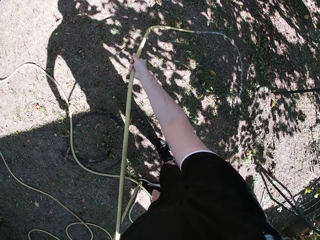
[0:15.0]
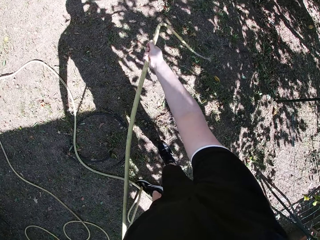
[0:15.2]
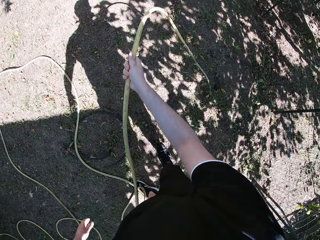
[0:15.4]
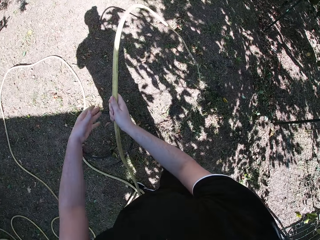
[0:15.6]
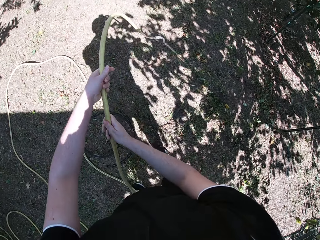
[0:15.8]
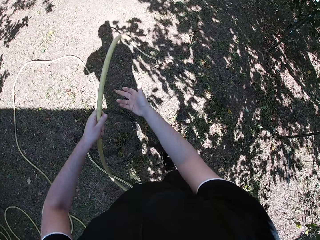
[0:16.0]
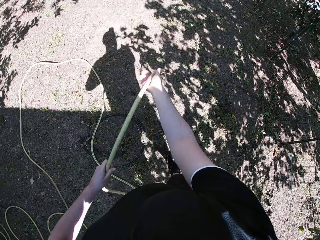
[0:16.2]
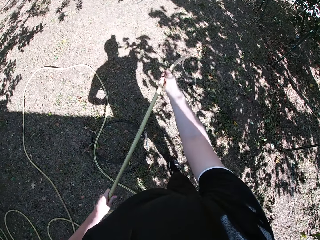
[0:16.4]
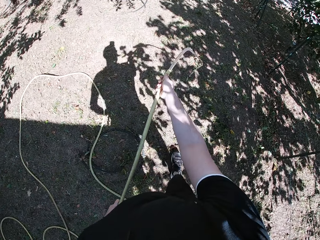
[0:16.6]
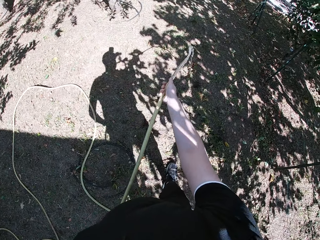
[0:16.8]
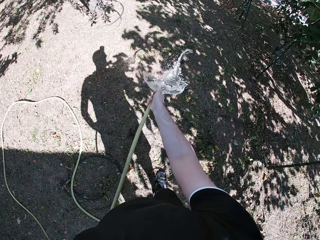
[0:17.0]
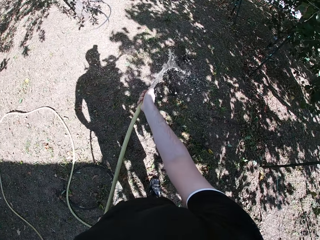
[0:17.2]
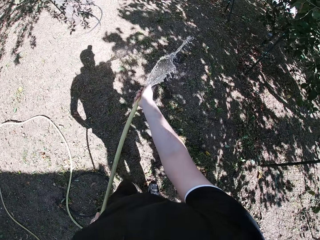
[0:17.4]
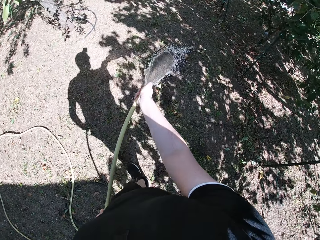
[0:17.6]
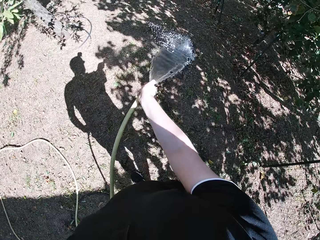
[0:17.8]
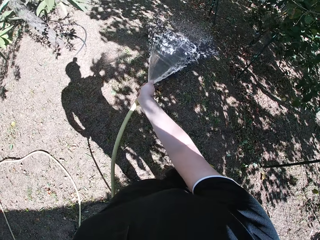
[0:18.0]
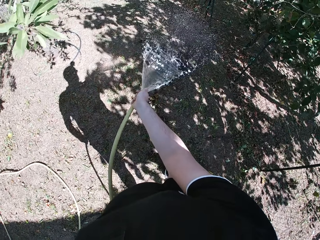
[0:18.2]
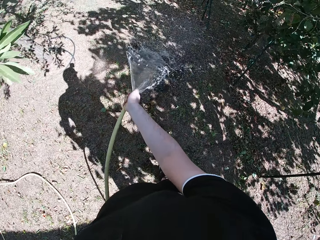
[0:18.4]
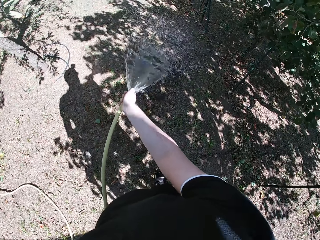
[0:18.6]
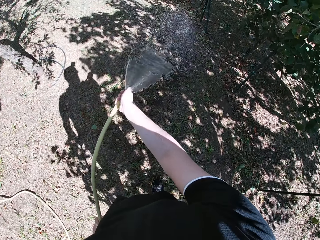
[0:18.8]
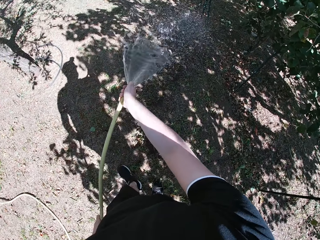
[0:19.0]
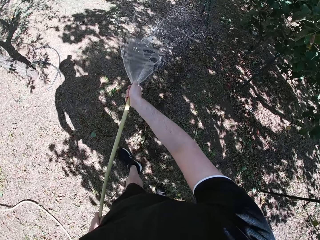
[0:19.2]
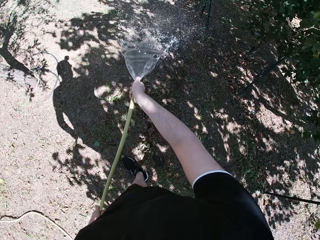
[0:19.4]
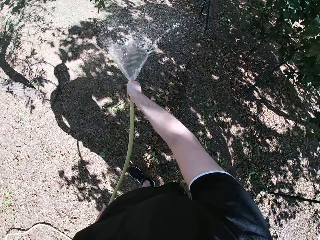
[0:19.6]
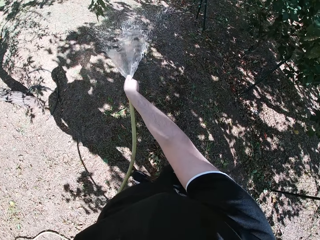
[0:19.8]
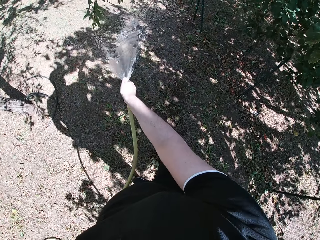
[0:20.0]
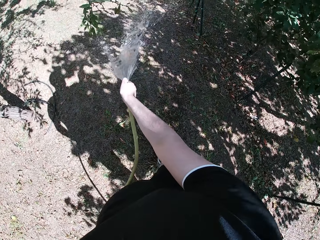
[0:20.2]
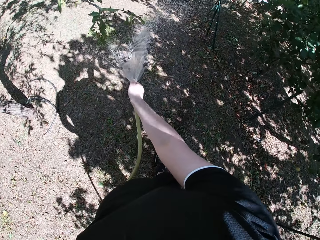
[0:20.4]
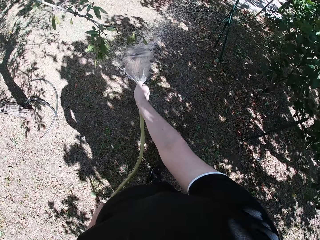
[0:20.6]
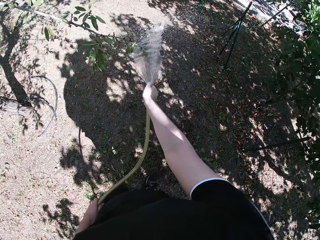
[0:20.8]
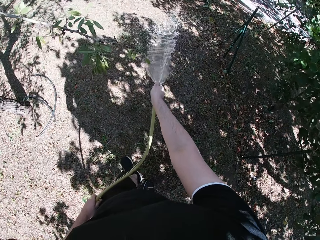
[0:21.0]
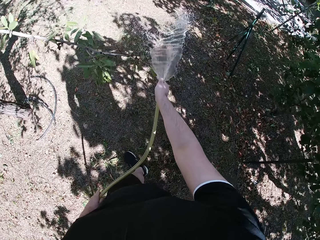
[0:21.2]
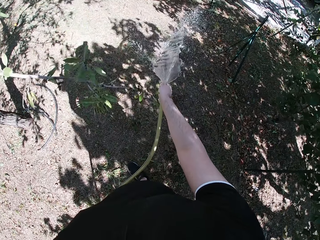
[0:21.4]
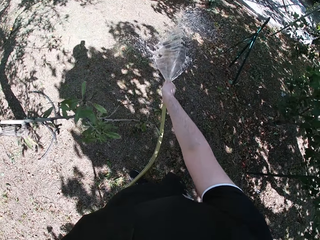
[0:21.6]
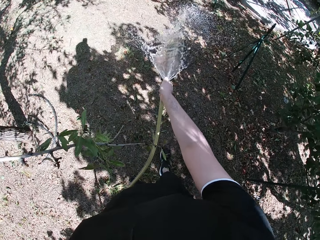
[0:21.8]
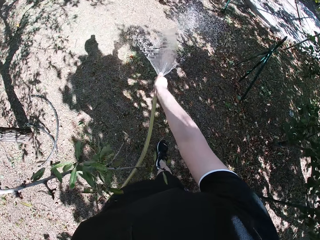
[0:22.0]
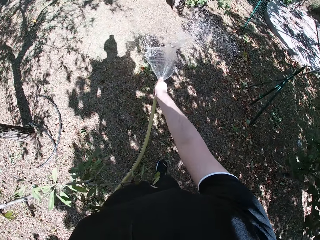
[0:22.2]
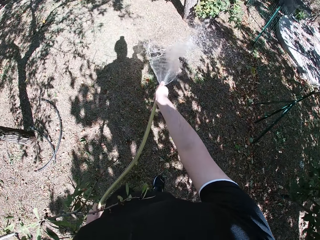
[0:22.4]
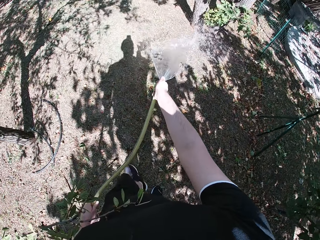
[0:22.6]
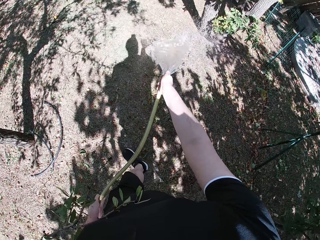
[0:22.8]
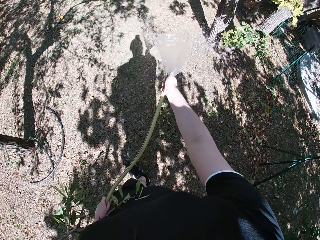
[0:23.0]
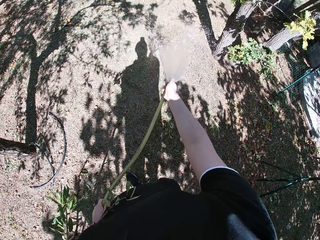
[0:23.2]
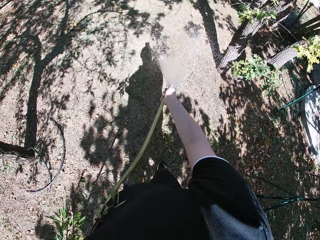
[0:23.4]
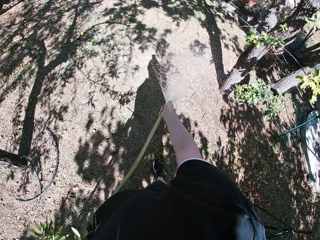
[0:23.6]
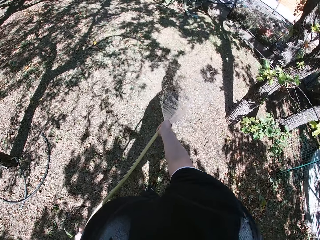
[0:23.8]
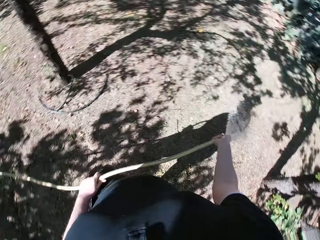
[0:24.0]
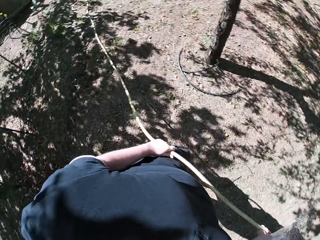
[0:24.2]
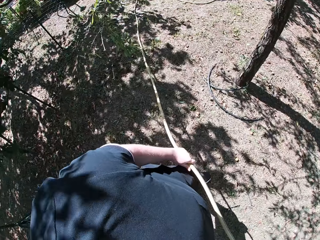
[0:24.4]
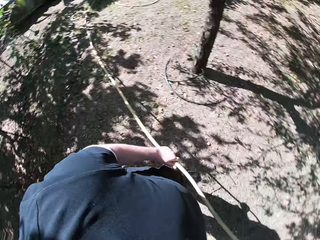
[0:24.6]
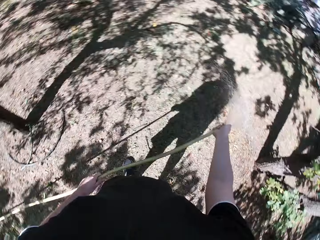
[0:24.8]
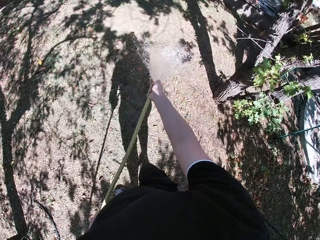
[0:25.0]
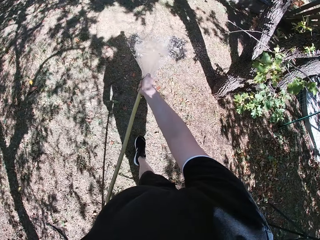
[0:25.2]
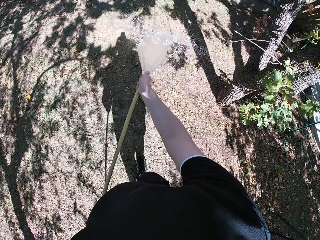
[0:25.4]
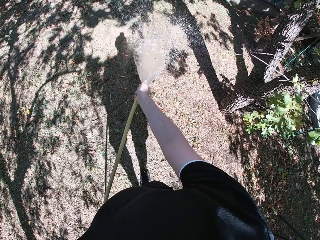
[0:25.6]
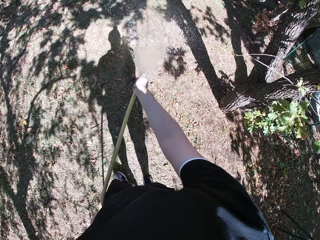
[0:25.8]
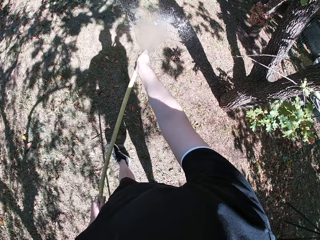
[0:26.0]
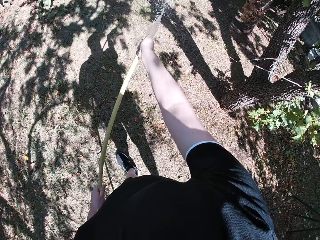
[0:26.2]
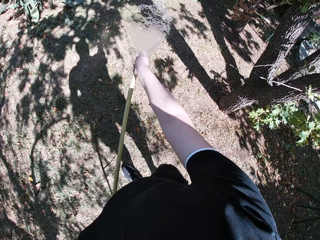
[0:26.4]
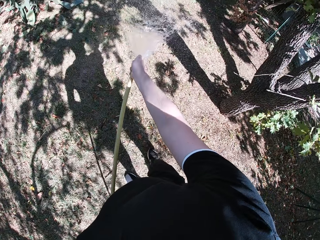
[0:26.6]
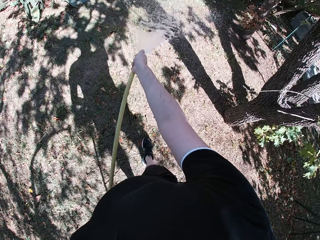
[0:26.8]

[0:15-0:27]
The camera wearer waters the yard with the hose in his hands. He walks around.

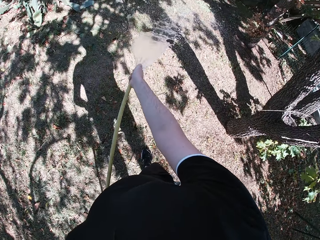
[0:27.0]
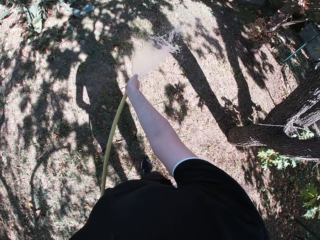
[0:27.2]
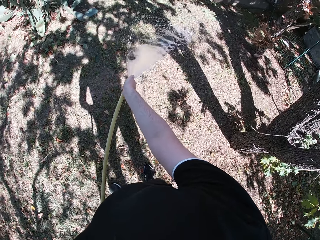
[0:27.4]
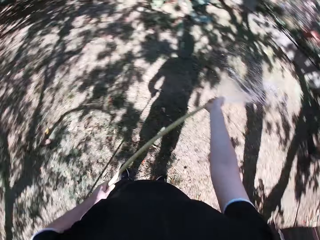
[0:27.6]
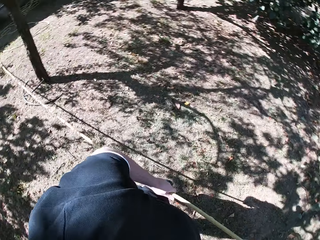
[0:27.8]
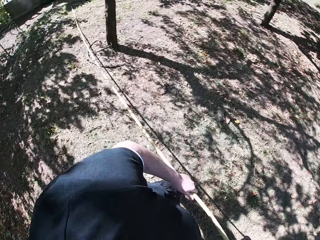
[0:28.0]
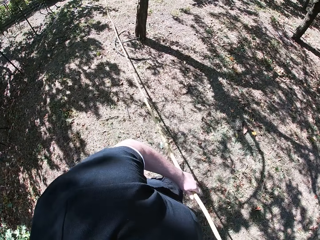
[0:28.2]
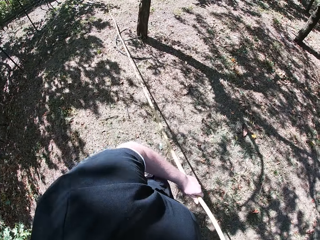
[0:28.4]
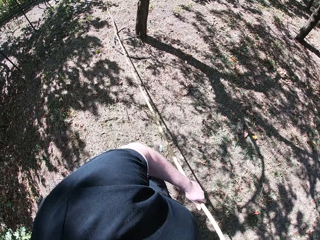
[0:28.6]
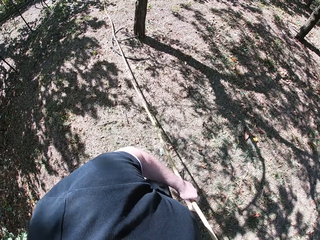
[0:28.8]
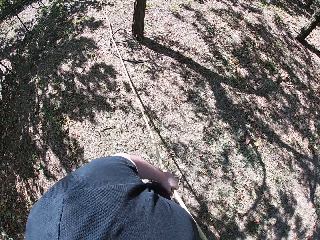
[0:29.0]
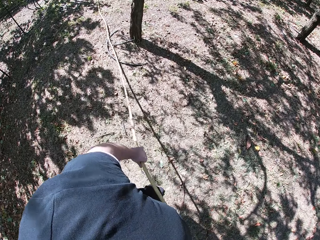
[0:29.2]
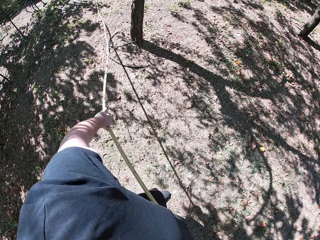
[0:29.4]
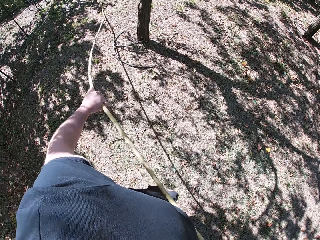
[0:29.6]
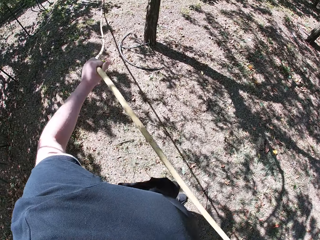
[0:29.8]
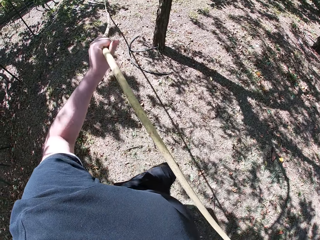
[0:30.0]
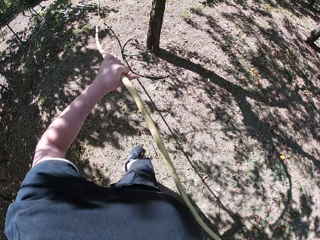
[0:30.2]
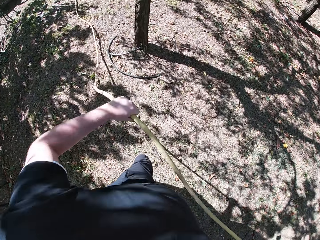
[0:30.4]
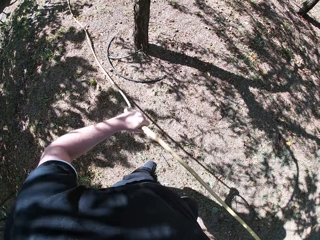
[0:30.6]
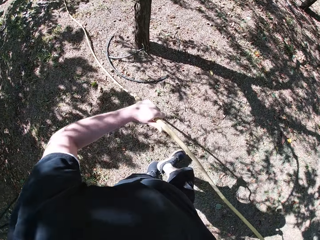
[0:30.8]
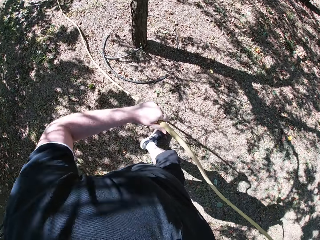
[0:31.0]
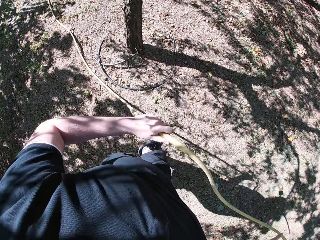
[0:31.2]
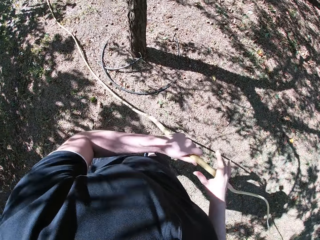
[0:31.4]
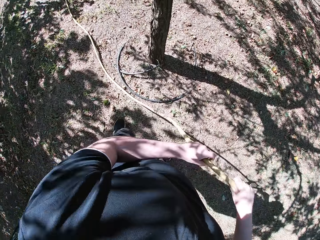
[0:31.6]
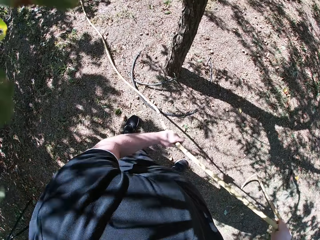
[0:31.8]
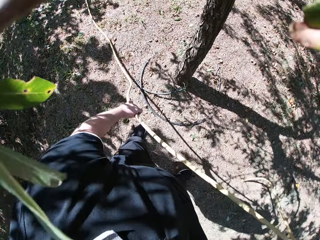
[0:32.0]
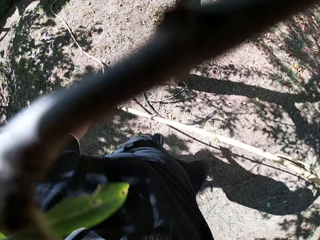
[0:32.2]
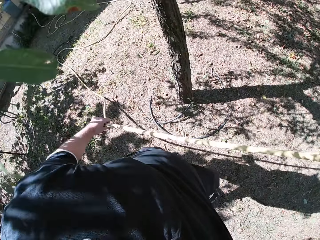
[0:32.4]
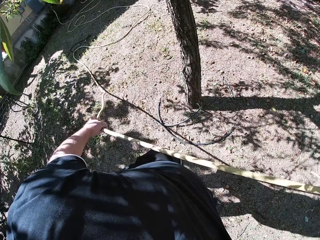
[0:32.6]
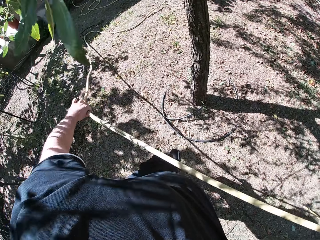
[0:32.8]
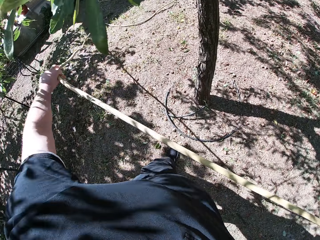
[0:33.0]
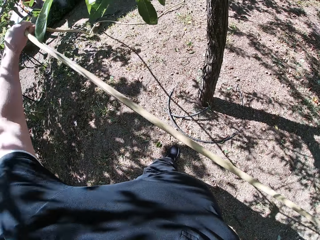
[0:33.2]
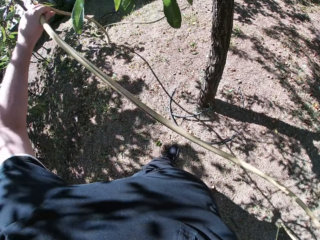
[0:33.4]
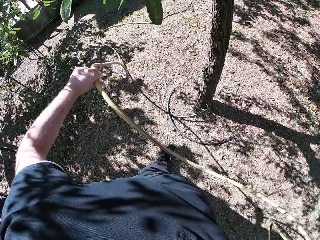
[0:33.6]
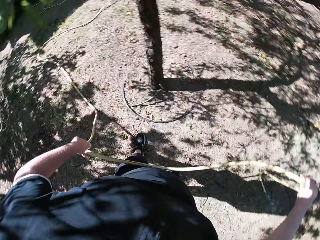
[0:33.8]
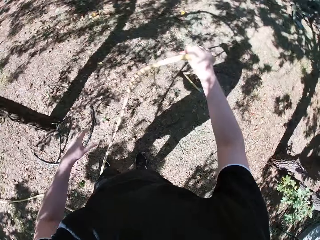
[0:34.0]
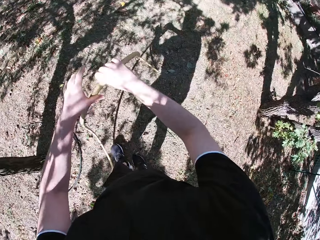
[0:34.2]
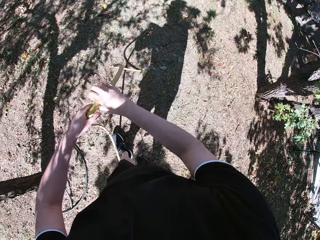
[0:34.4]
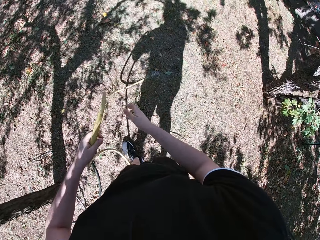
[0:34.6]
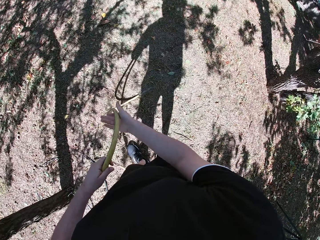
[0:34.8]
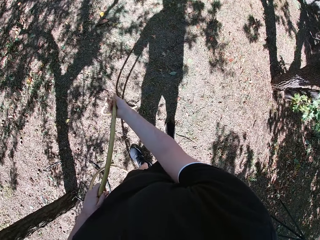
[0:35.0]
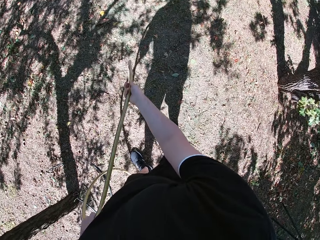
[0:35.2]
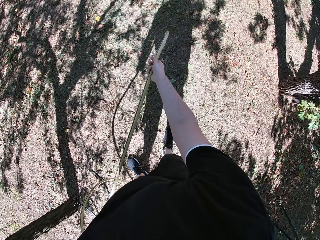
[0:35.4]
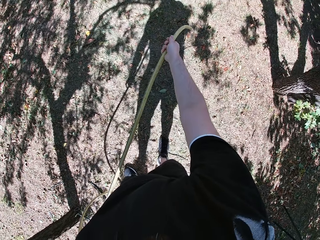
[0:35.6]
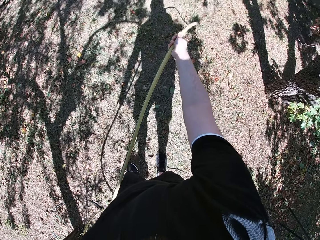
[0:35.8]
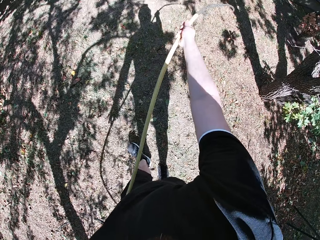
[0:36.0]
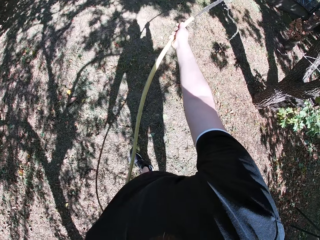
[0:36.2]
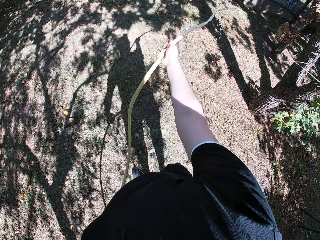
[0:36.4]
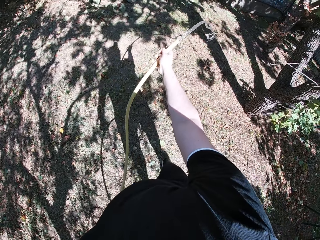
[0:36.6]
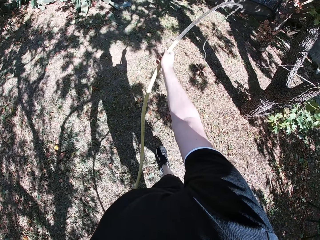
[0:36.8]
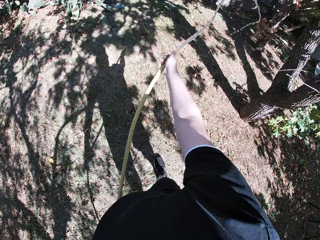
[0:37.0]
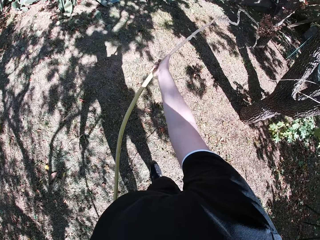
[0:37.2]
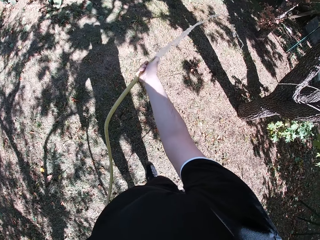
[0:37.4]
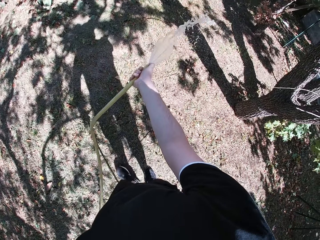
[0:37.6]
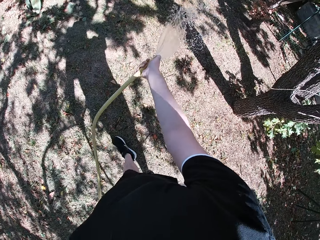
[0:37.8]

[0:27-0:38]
The camera wearer adjusts the hose with both hands. They sprinkle water on the grass.
